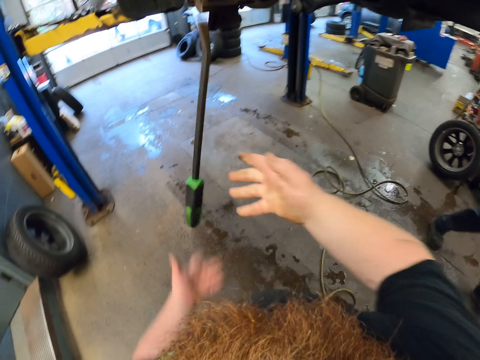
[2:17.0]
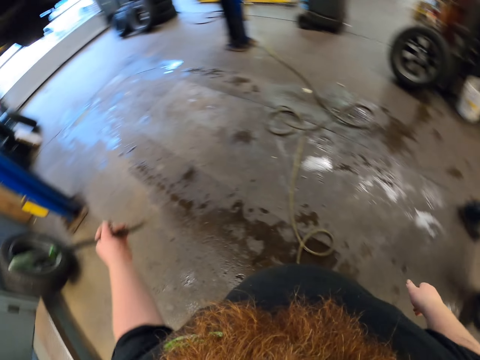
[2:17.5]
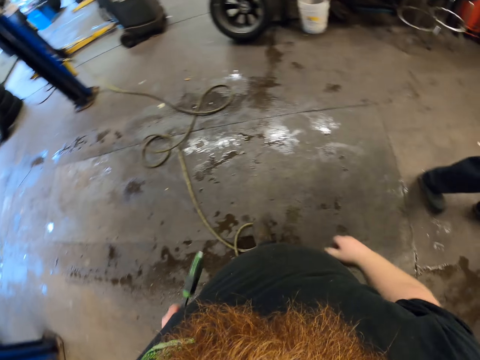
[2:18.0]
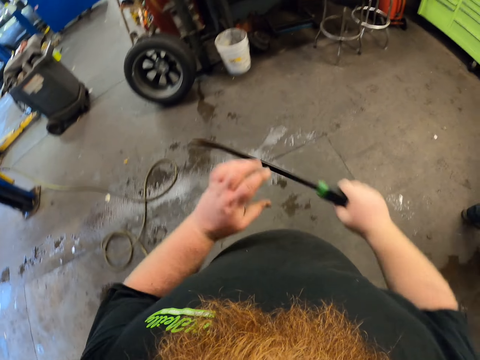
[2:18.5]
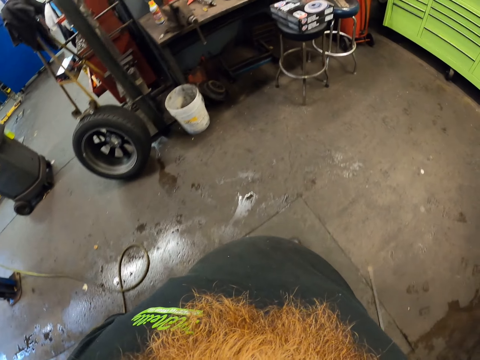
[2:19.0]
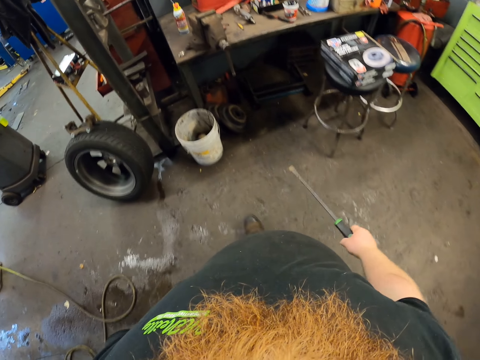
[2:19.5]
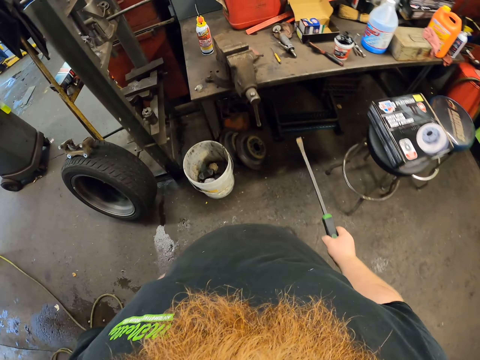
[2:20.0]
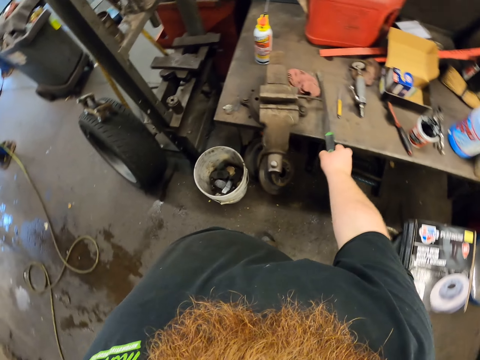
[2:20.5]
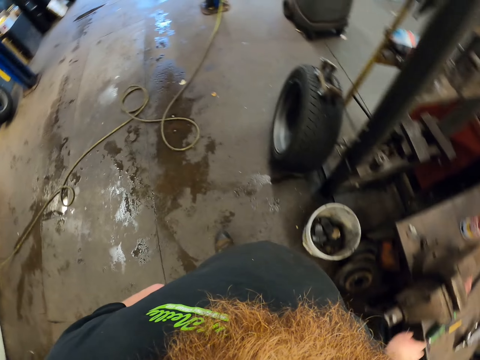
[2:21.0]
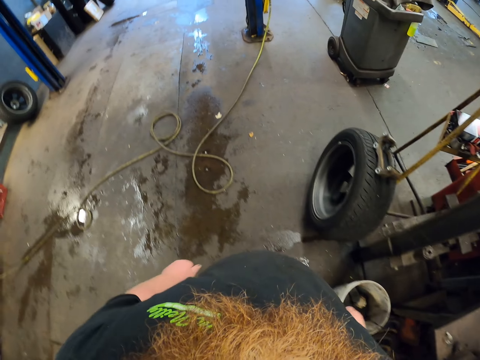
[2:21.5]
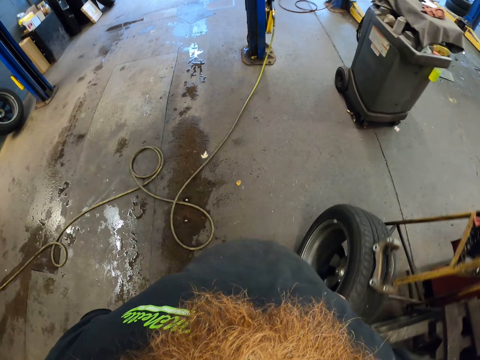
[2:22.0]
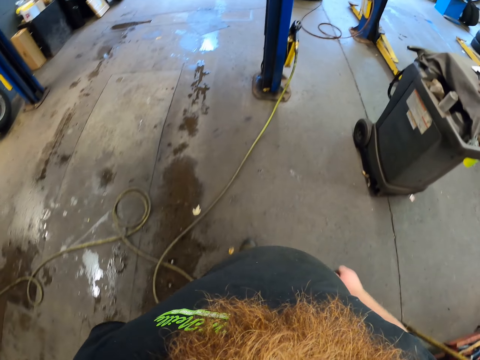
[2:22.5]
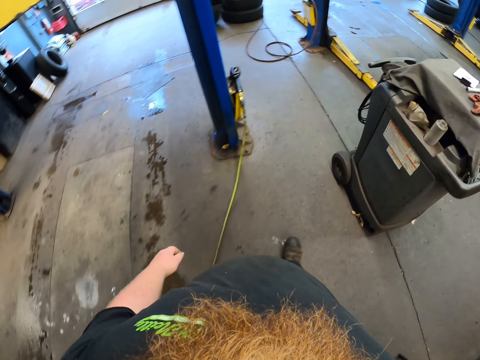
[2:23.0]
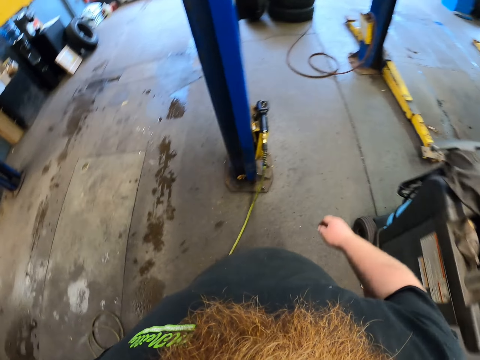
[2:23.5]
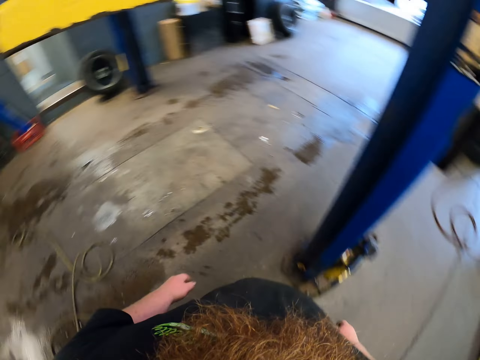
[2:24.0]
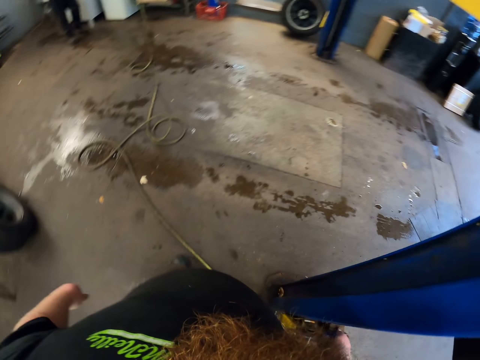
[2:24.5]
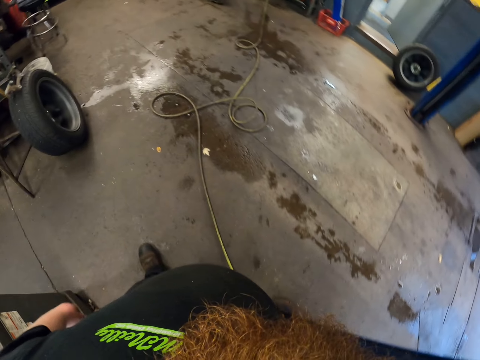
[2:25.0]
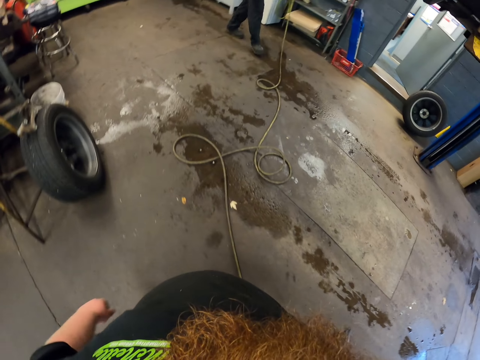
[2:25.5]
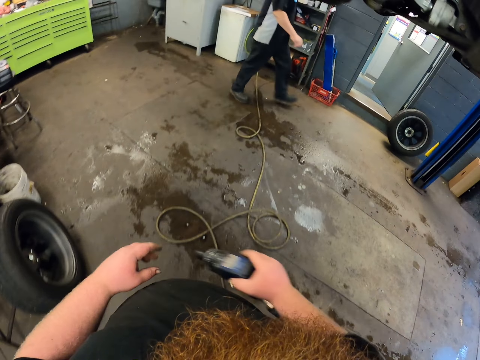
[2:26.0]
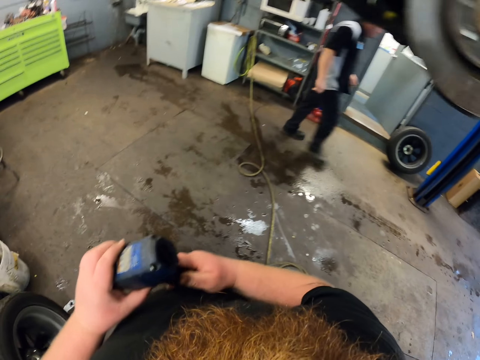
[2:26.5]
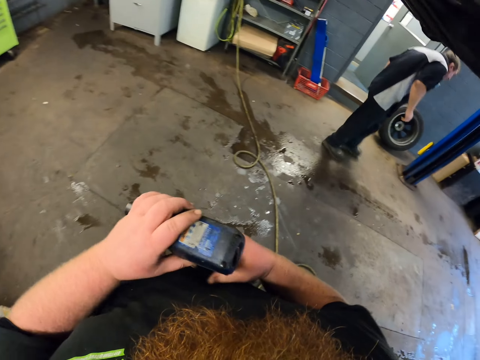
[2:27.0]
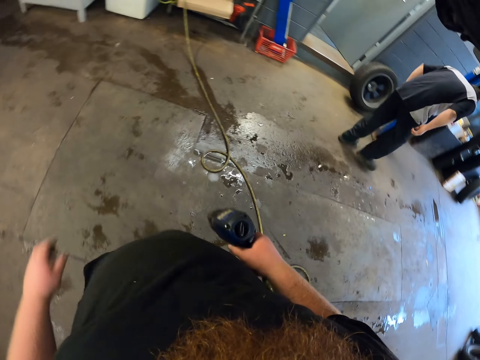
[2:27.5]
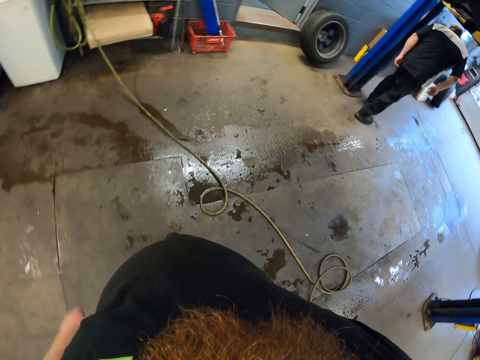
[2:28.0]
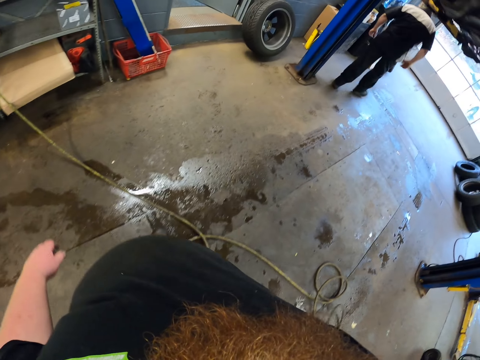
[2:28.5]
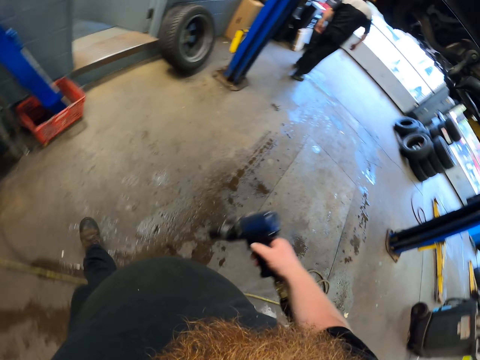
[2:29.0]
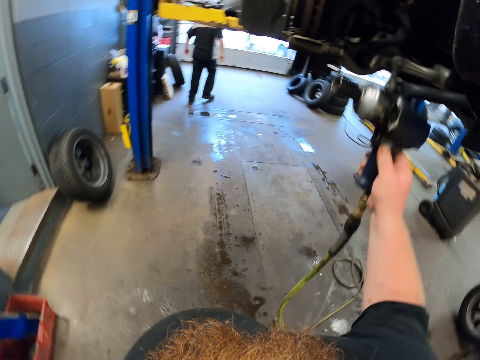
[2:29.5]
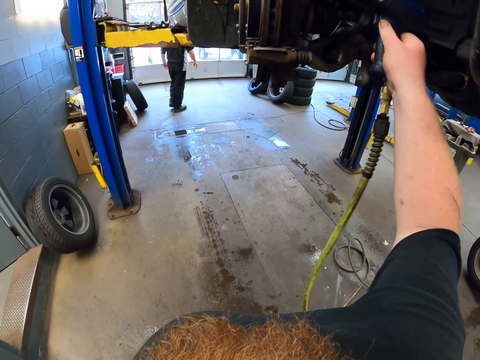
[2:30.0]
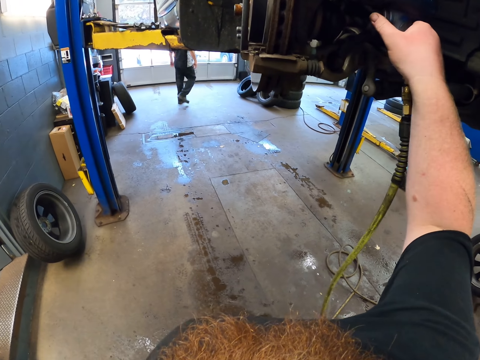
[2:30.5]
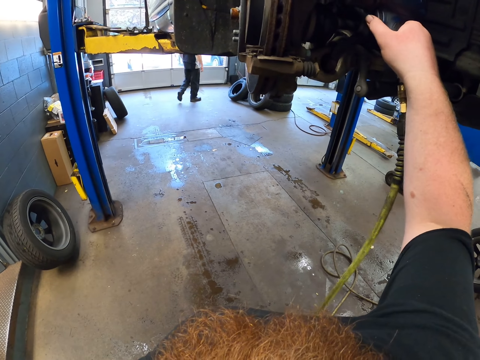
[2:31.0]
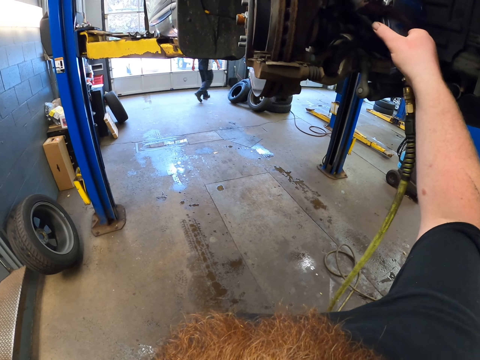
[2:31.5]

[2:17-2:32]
The camera wearer drops the screwdriver. They catch the screwdriver or brake caliper with the left hand. They walk back with the screwdriver. They take the brake caliper with the right hand. They put the screwdriver on the work surface. They walk to the hydraulic hoist. They grab a drill or impact driver. They walk in the garage, adjust the drill and hold the impact driver on both hands. They adjust a bolt with the impact driver and loosen bolts with the drill.

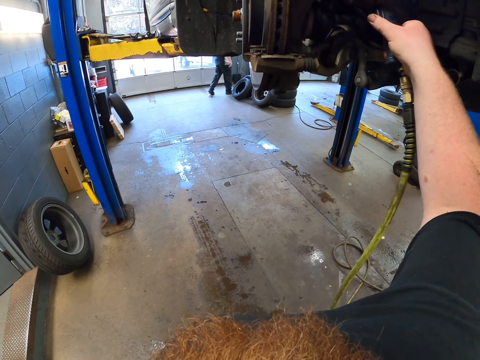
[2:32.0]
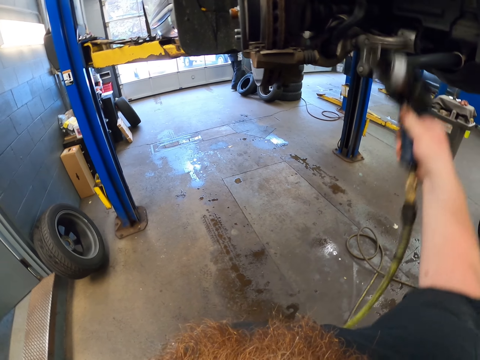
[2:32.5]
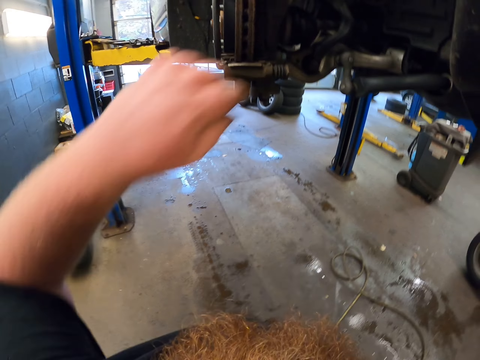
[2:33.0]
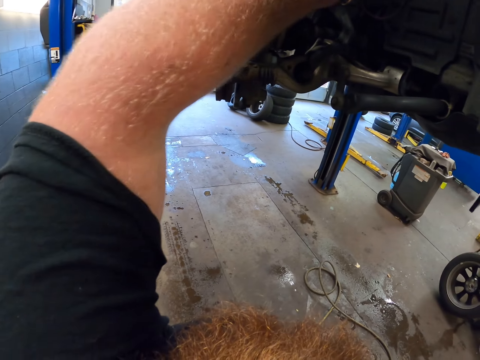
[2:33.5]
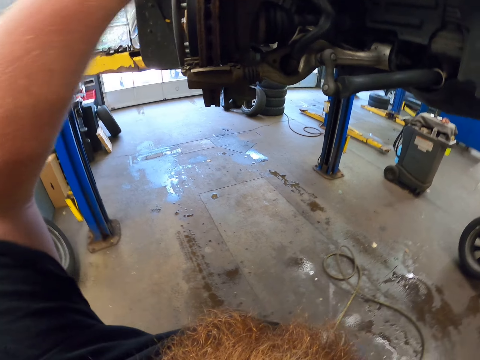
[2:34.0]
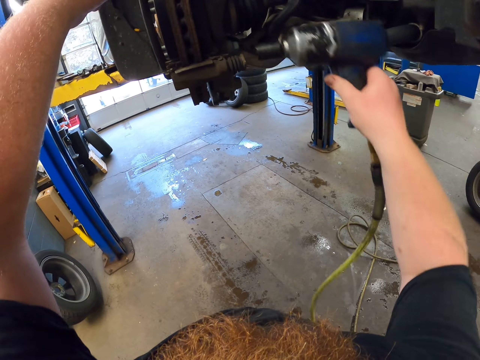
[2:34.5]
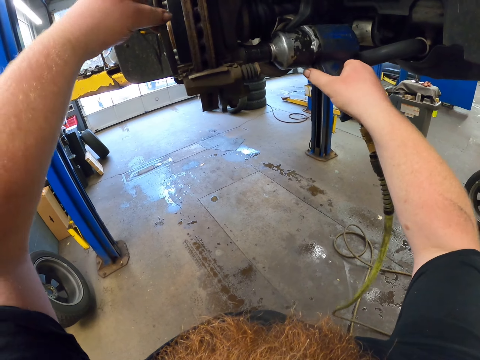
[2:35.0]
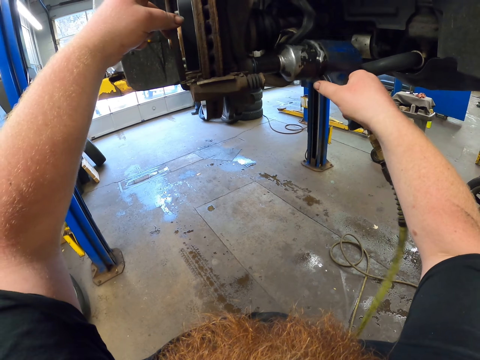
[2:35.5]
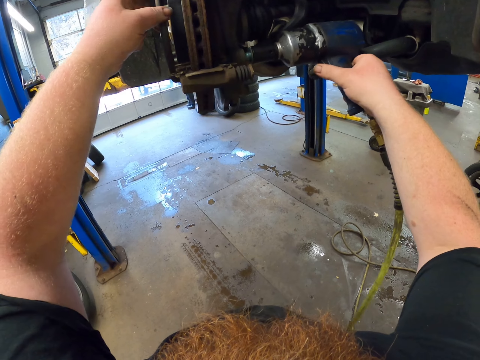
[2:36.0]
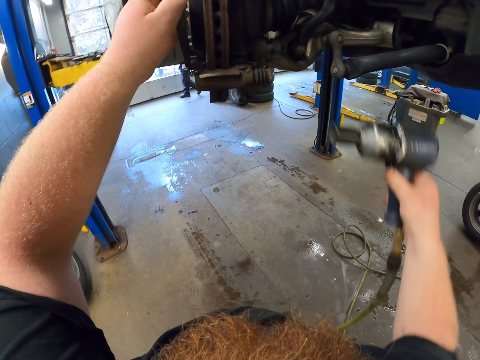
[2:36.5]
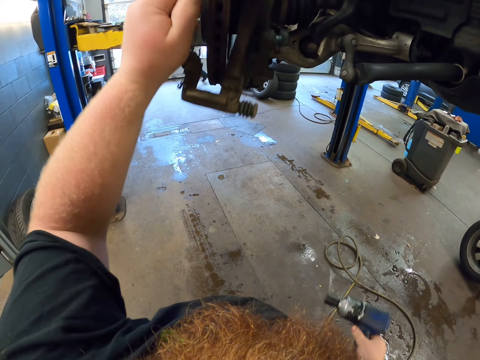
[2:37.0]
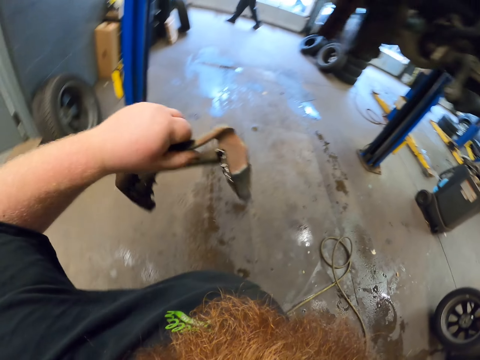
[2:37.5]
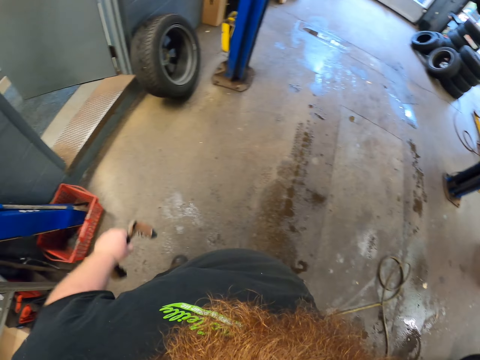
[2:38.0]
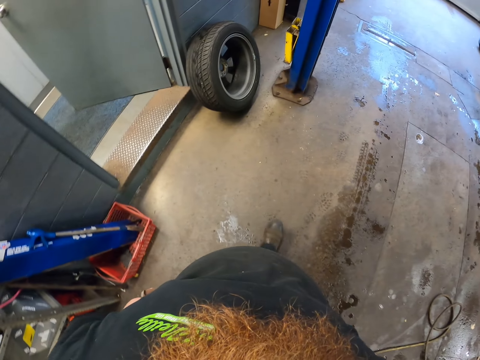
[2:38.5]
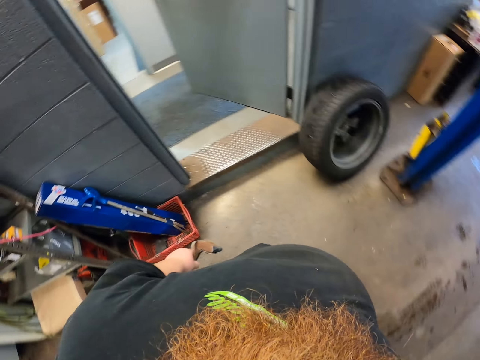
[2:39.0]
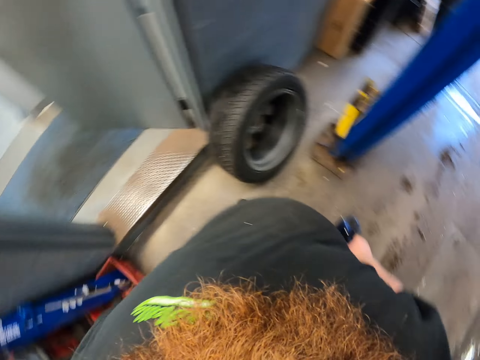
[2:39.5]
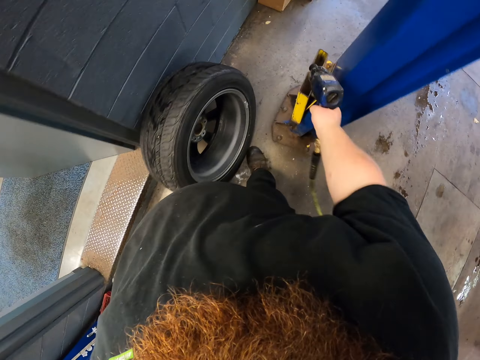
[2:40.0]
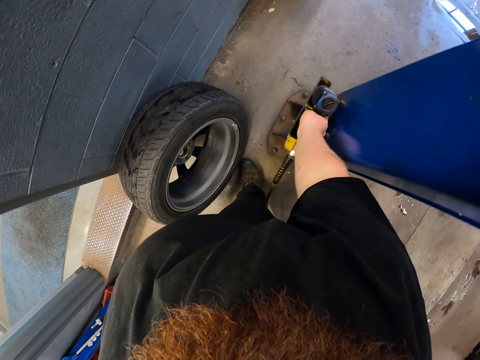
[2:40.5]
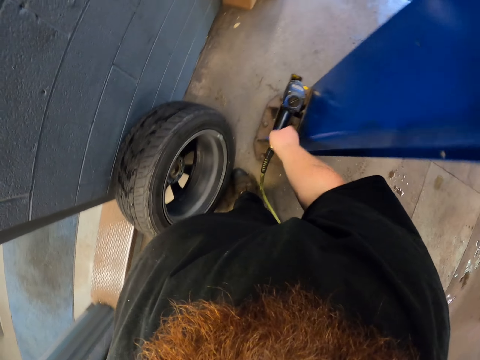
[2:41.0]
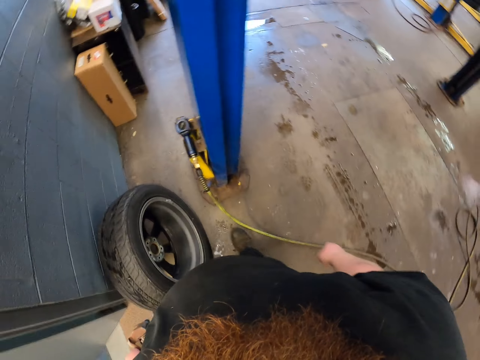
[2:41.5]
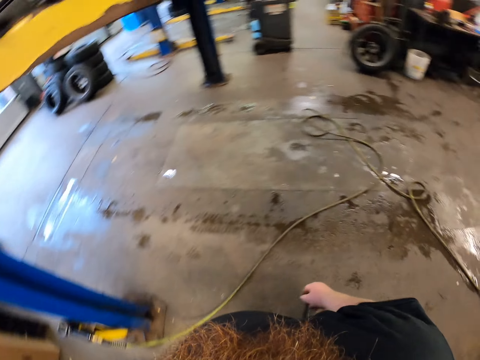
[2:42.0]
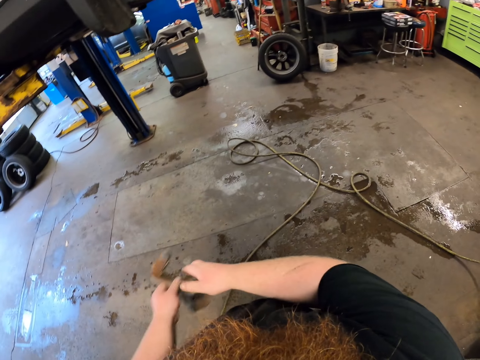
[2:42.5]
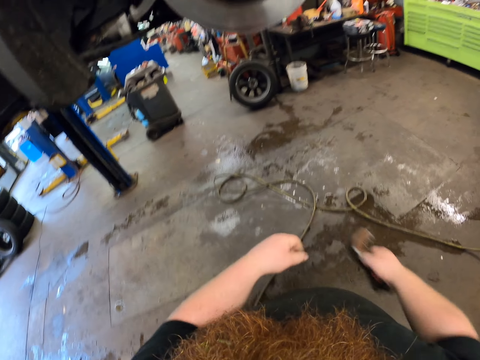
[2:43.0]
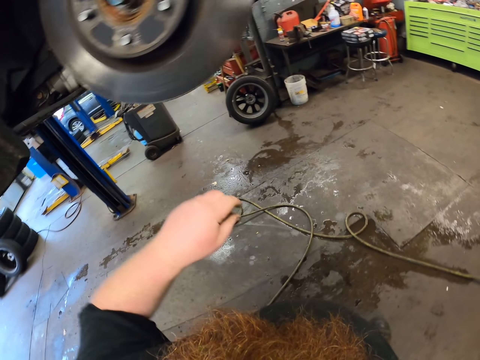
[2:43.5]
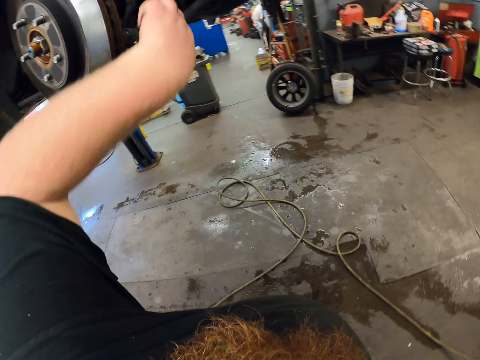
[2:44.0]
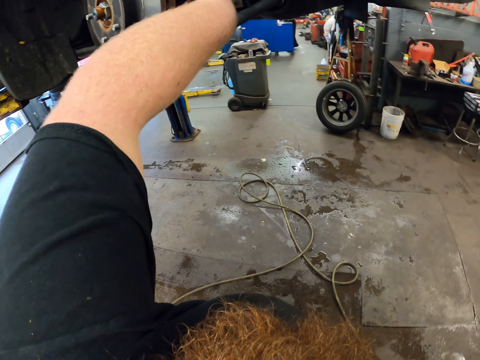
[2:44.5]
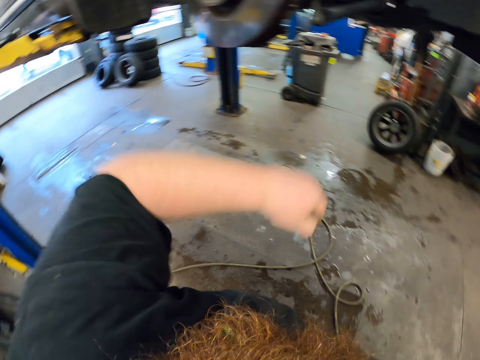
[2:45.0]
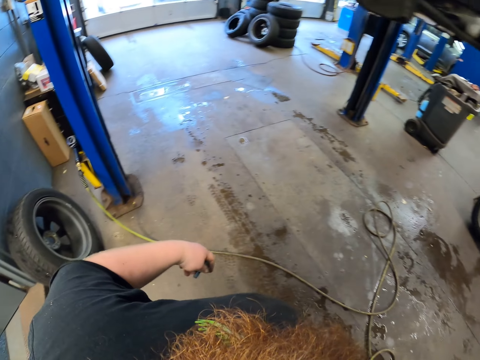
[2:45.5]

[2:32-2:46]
The camera wearer takes a bolt. They adjust the bolt with an impact driver. They hold the drill and grab another caliper housing. They walk in the garage. They put the impact driver on the car lift. They turn around with the caliper housing. They take the brake caliper from the left hand. They grab bolts from the car wheel.
